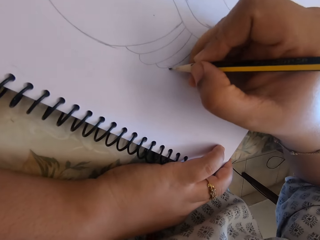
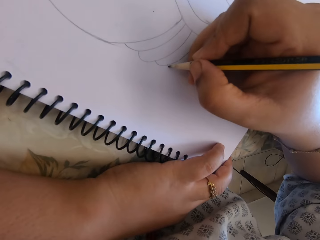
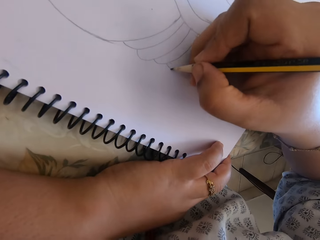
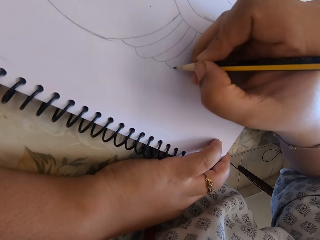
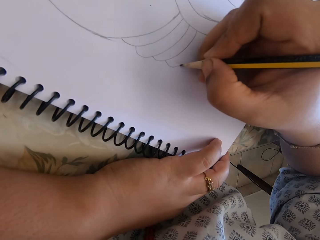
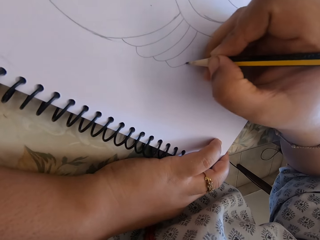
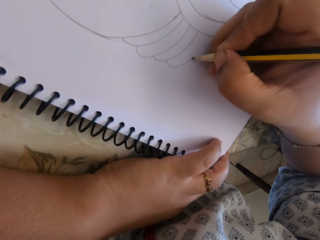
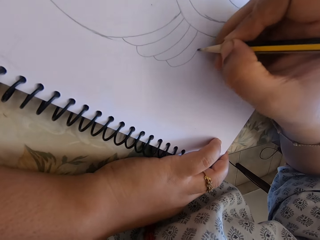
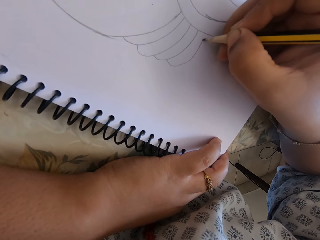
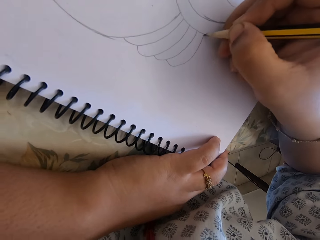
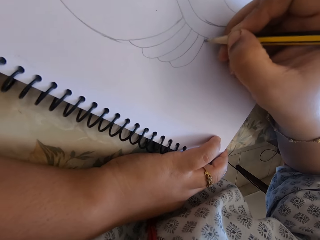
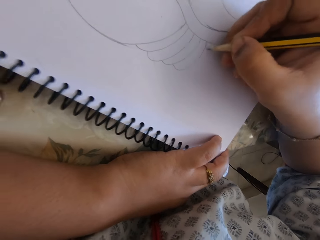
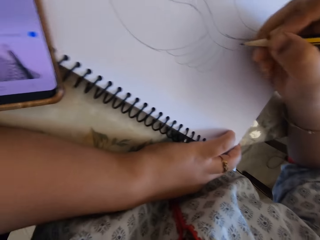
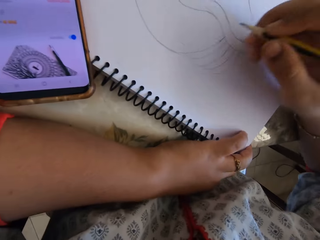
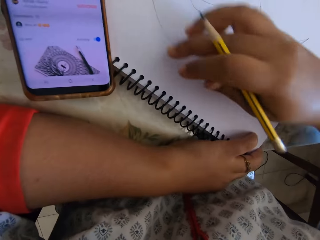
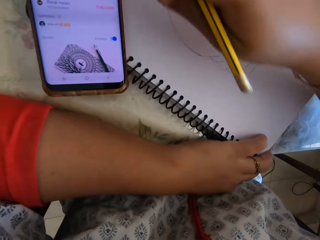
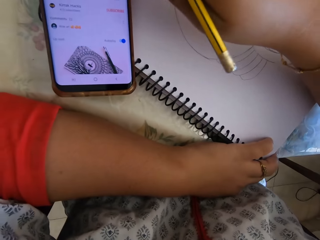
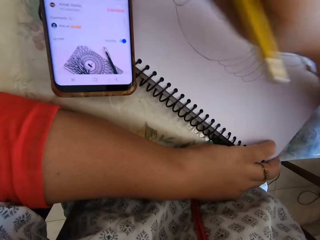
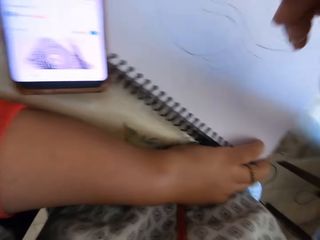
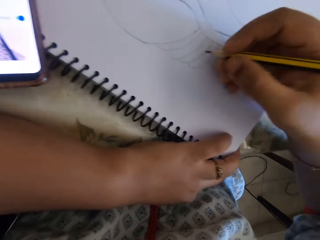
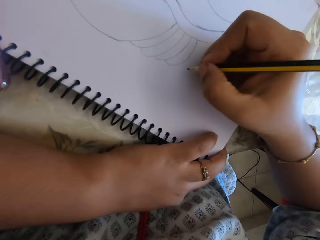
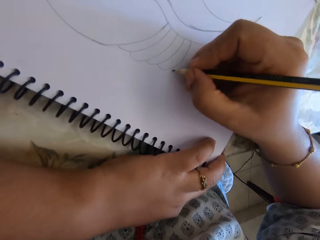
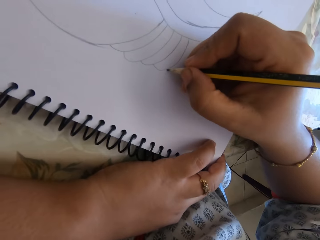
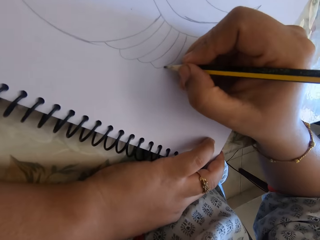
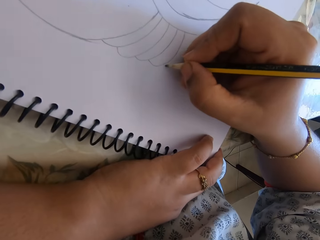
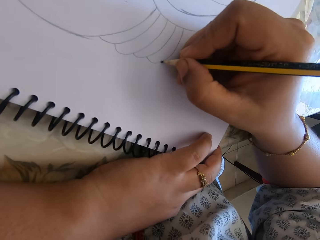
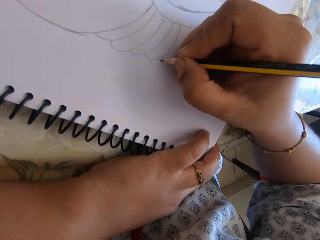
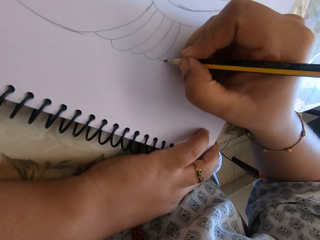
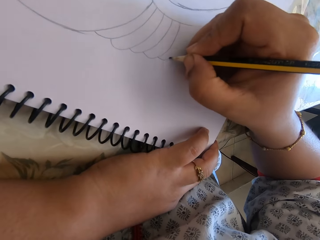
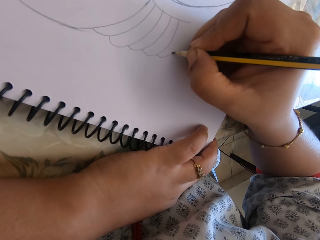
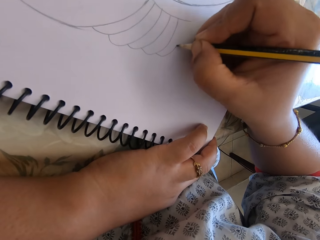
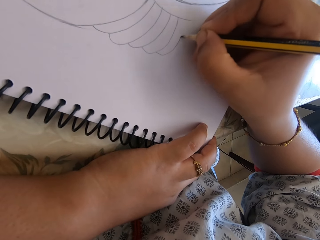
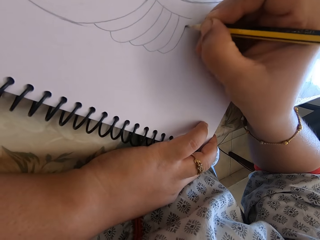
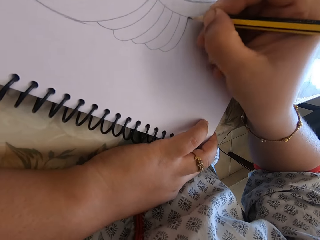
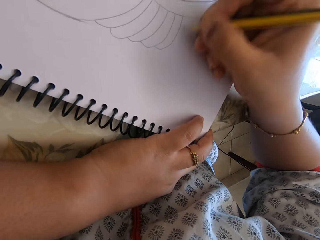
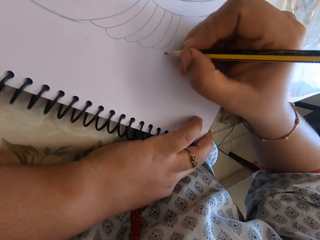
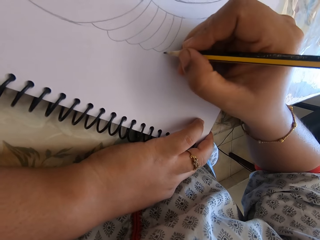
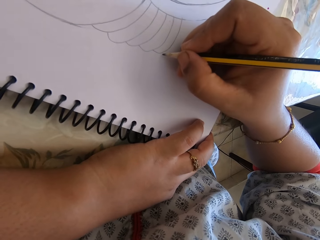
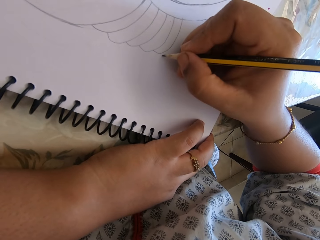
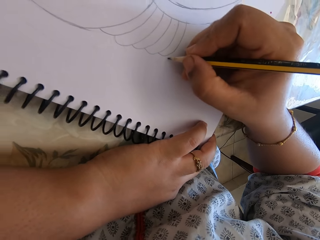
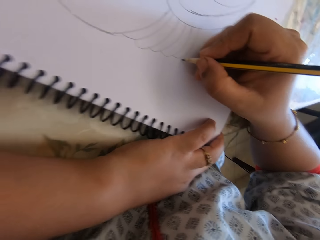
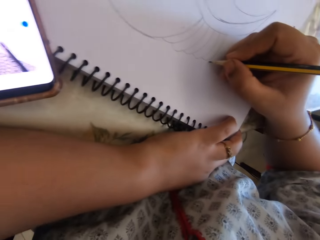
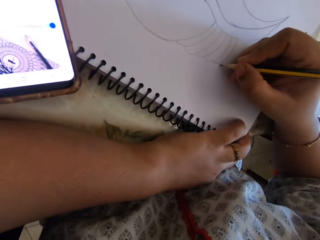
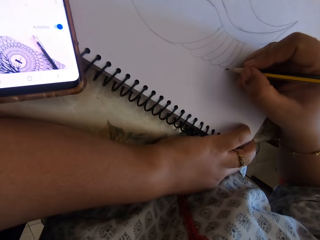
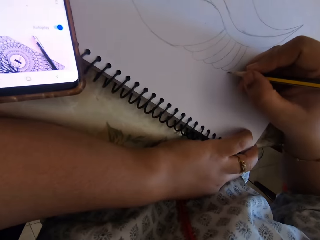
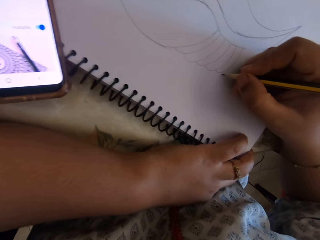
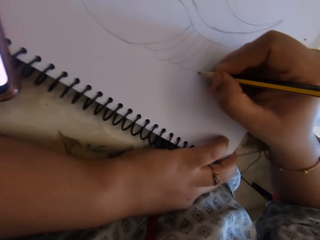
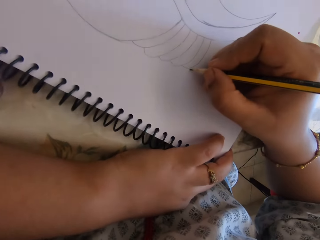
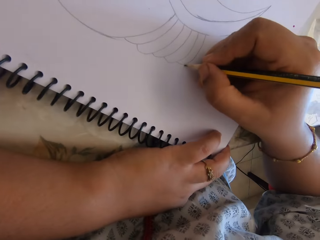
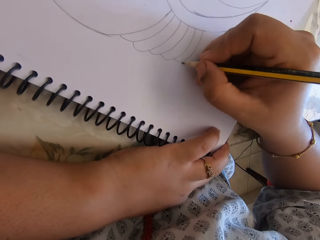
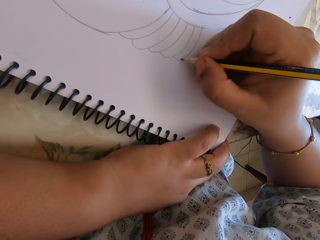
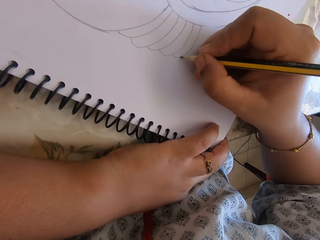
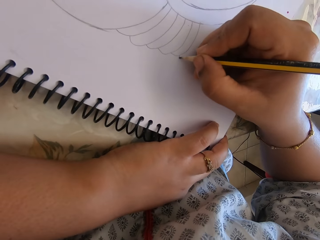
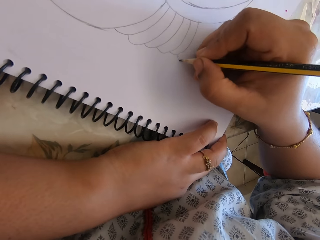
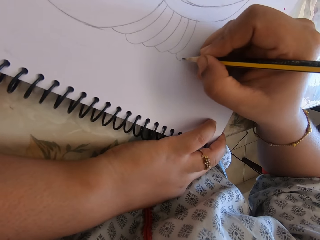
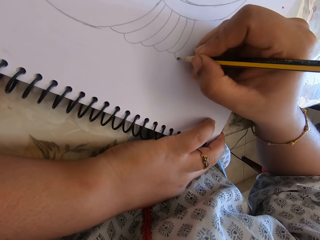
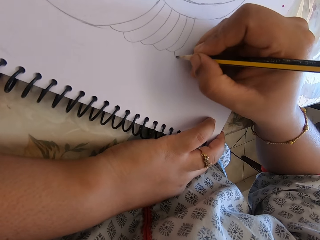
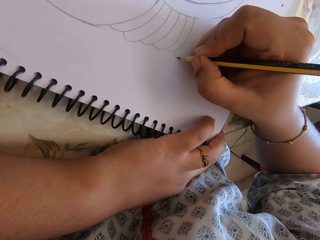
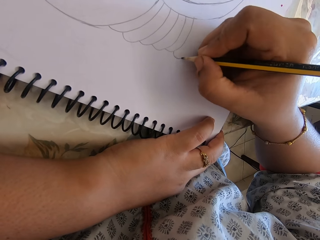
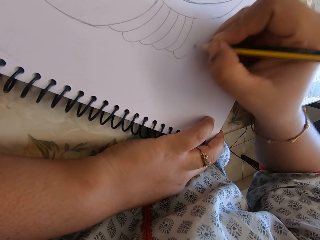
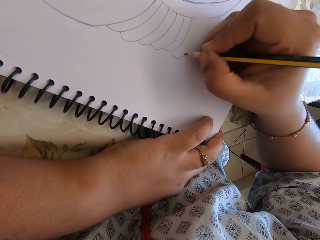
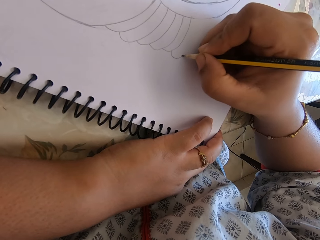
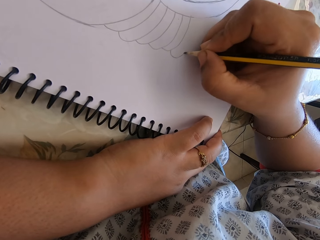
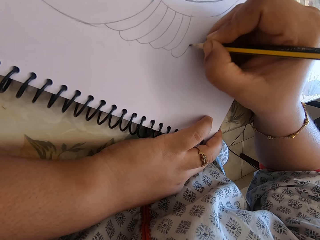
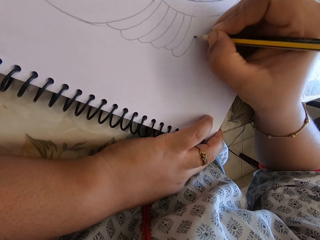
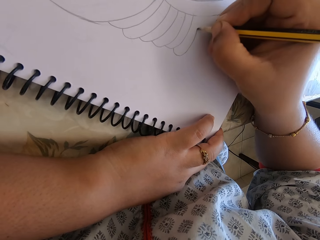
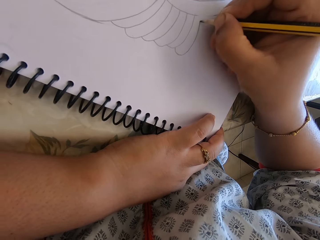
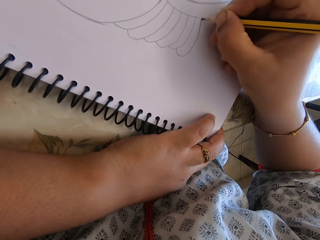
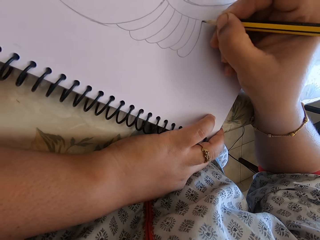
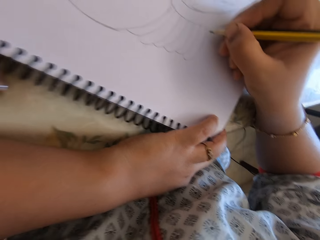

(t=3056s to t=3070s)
The camera wearer presses the phone. They draw on the notebook. They look at the phone. They draw on the notebook.

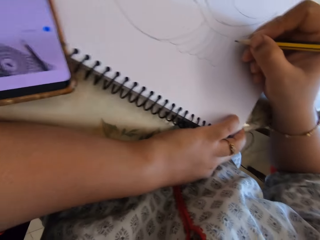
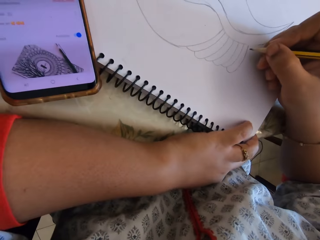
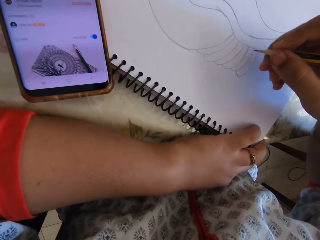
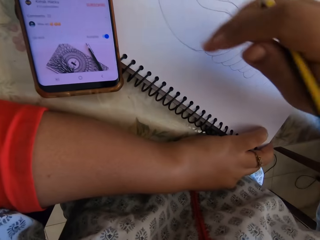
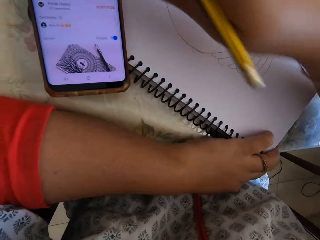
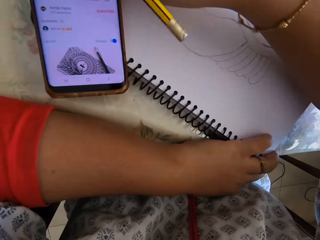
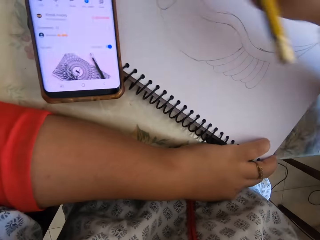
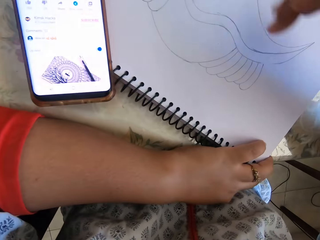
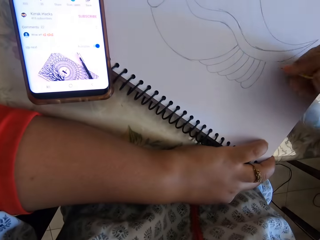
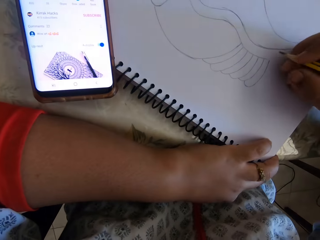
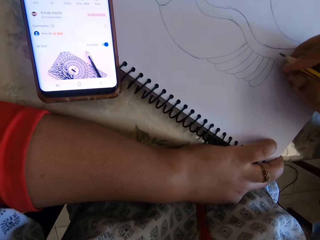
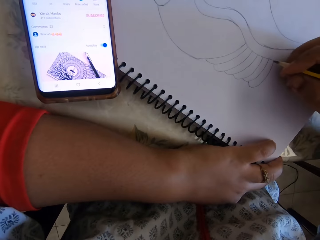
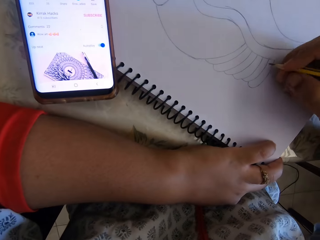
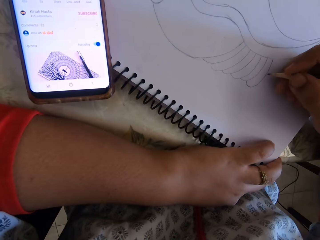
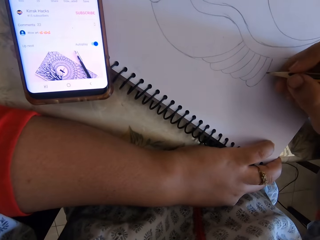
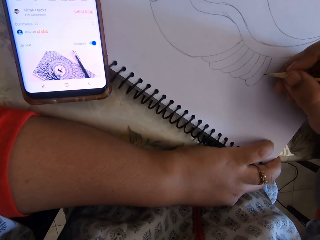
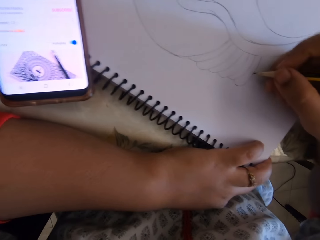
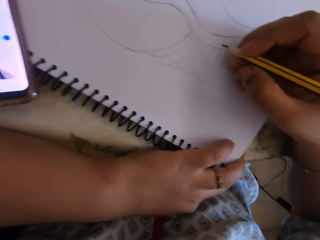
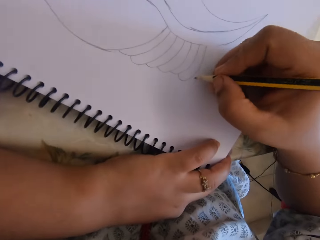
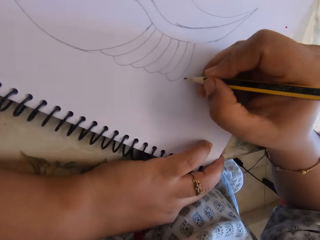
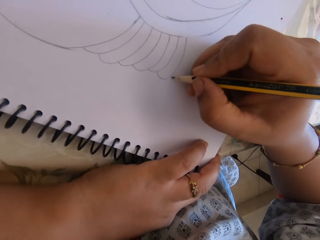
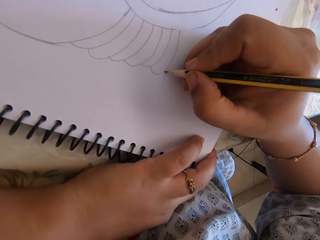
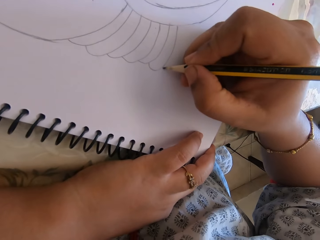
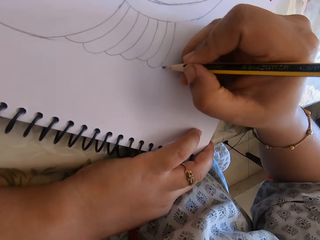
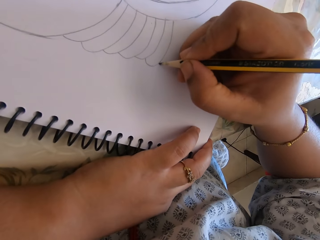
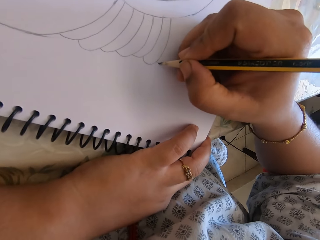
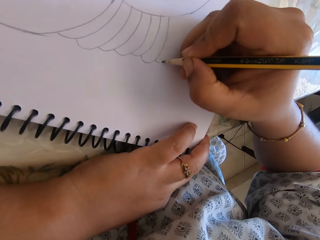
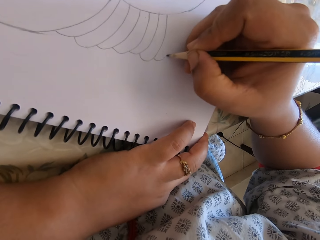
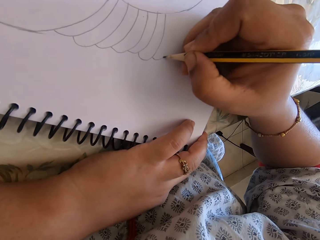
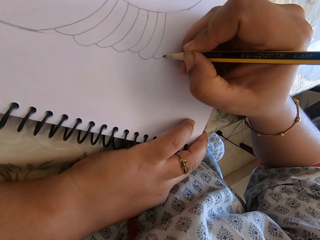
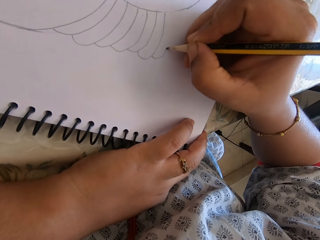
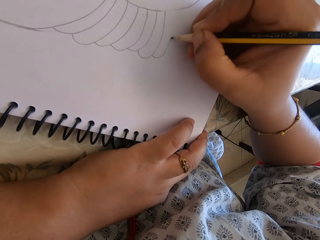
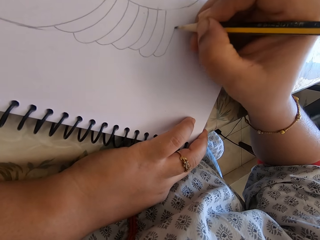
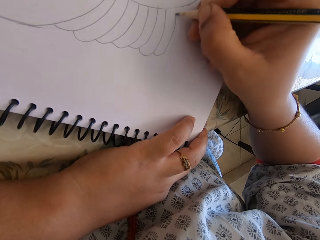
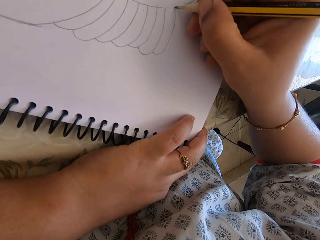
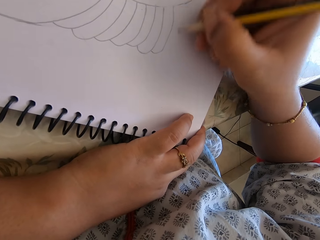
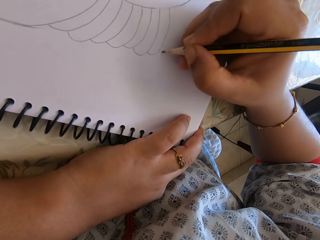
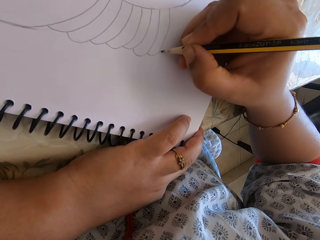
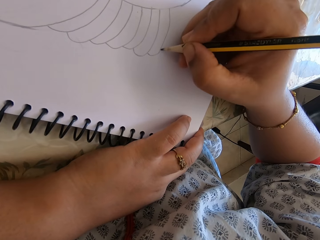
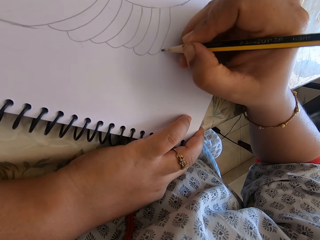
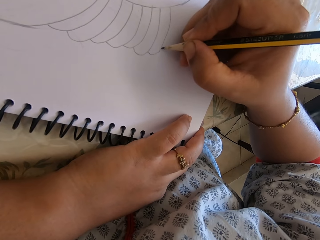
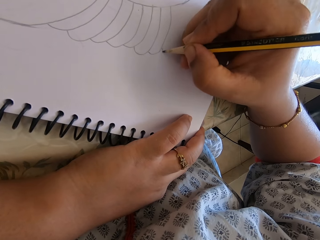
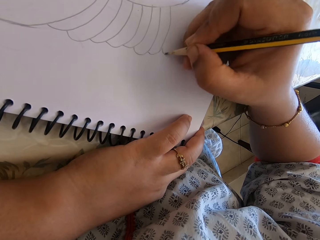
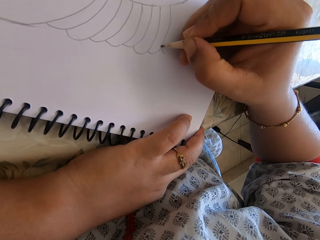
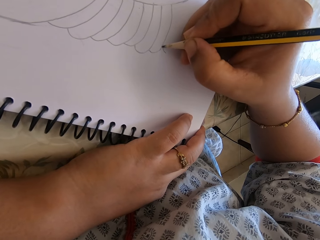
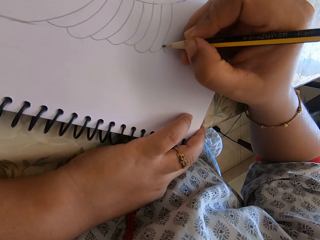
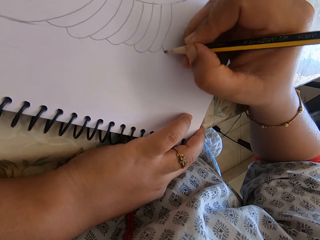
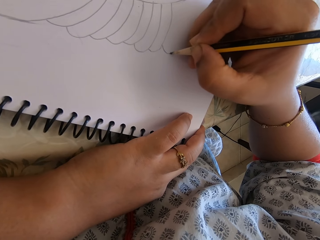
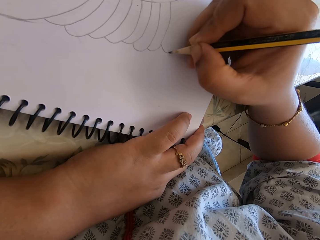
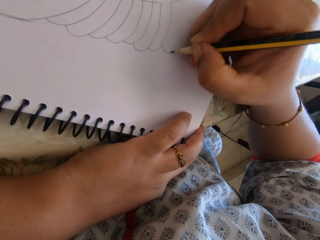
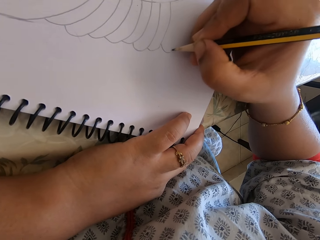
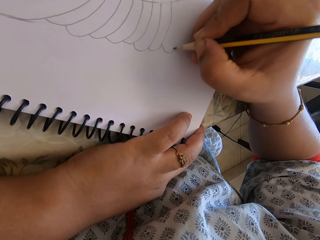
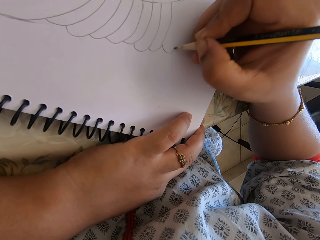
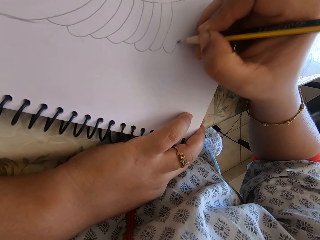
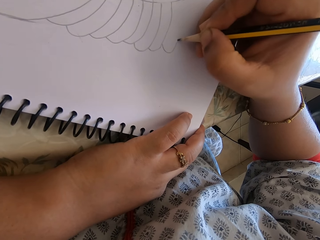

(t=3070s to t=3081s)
The camera wearer looks at the phone. They press the phone. They draw on the notebook.
